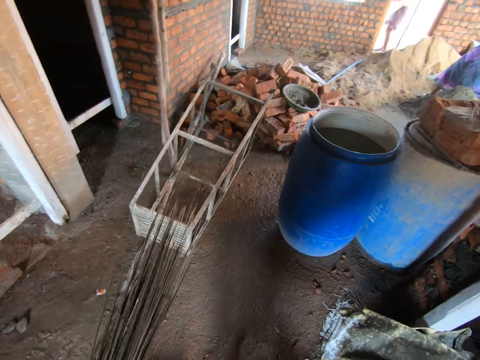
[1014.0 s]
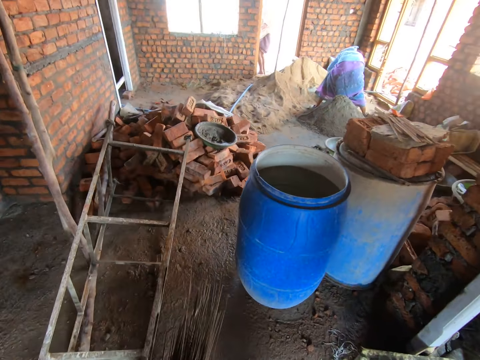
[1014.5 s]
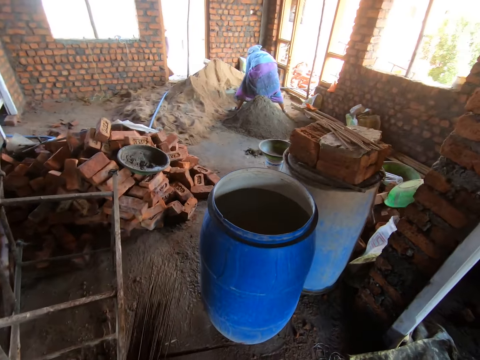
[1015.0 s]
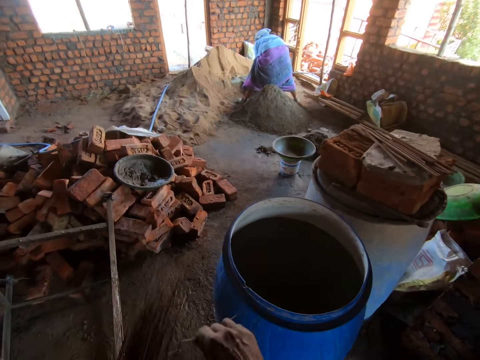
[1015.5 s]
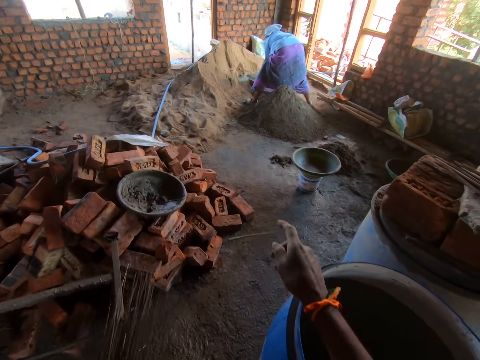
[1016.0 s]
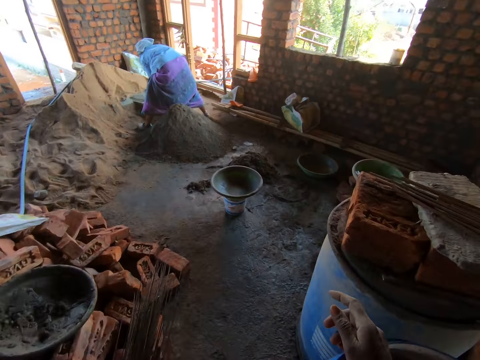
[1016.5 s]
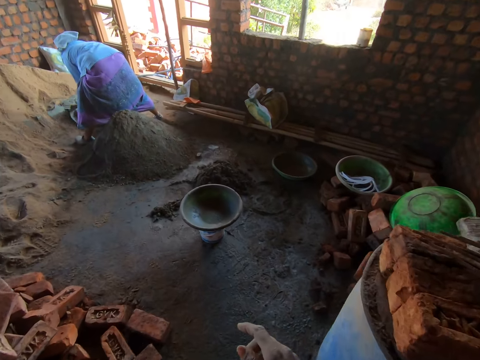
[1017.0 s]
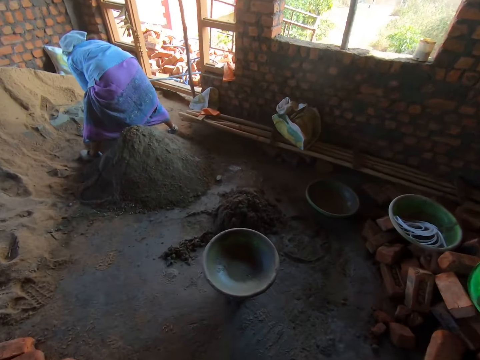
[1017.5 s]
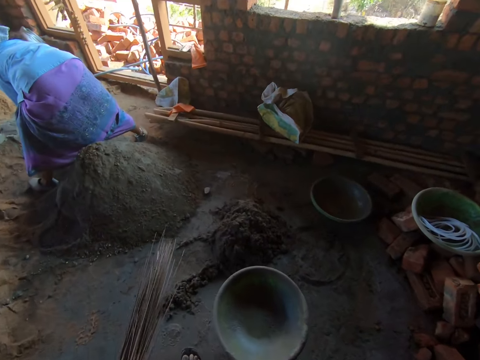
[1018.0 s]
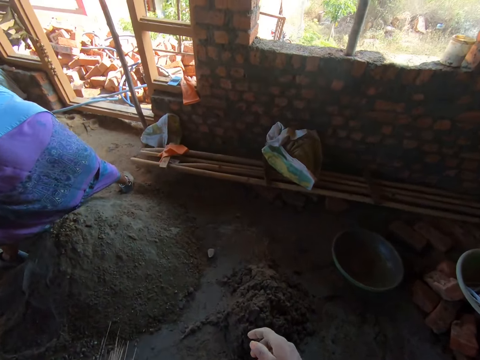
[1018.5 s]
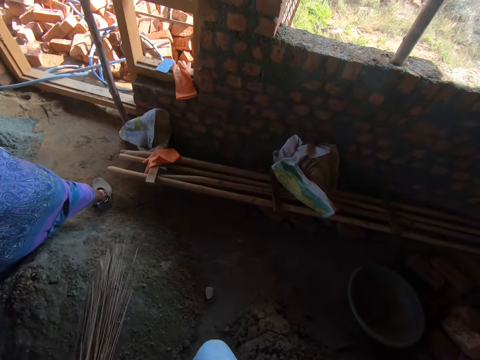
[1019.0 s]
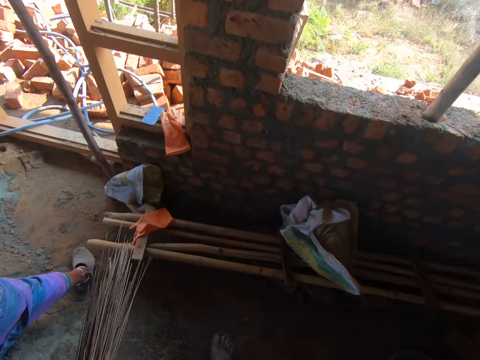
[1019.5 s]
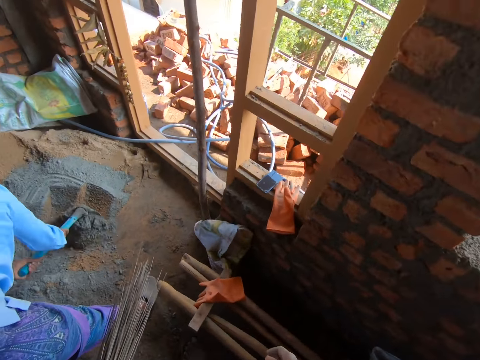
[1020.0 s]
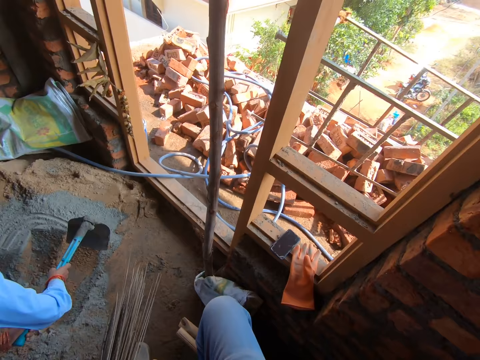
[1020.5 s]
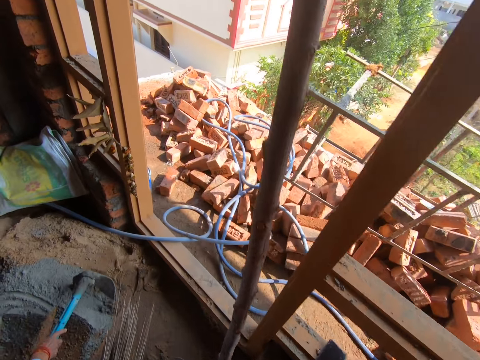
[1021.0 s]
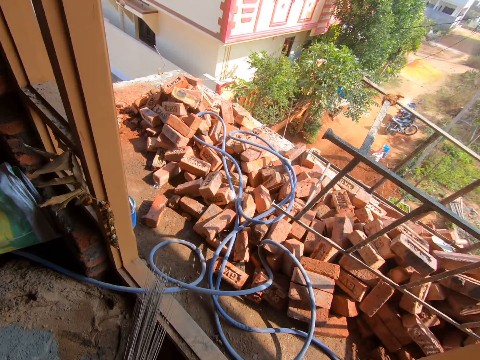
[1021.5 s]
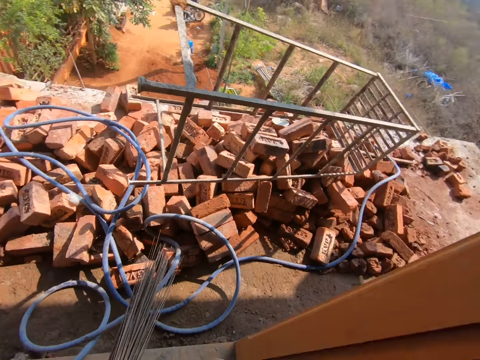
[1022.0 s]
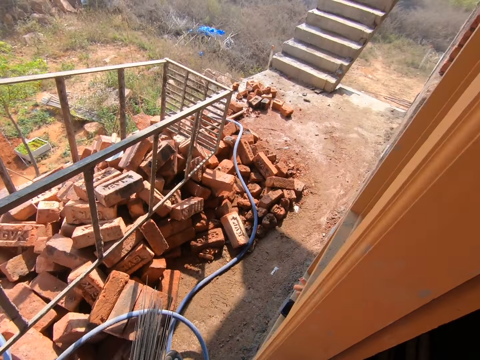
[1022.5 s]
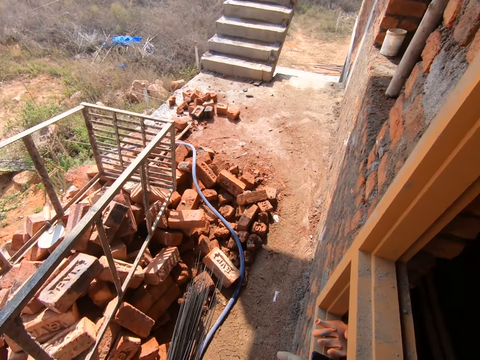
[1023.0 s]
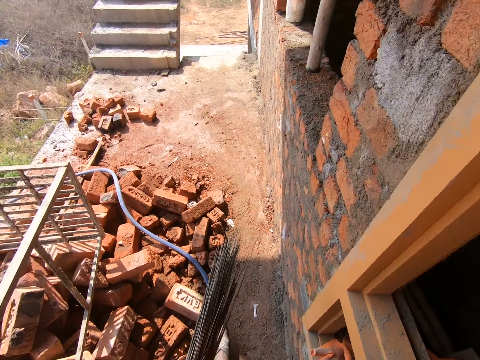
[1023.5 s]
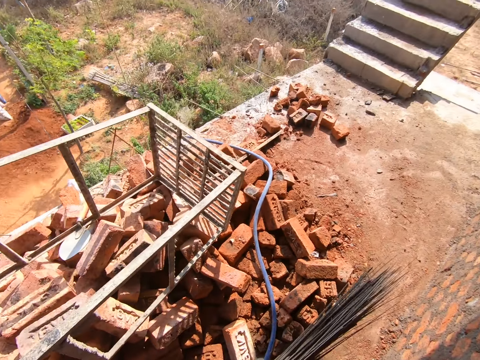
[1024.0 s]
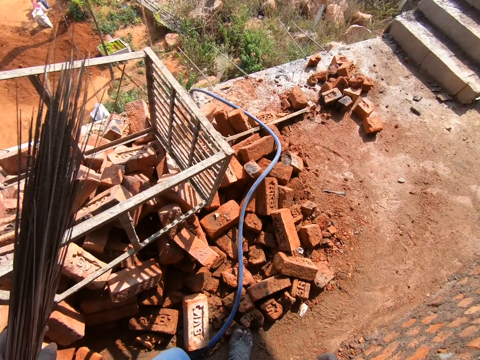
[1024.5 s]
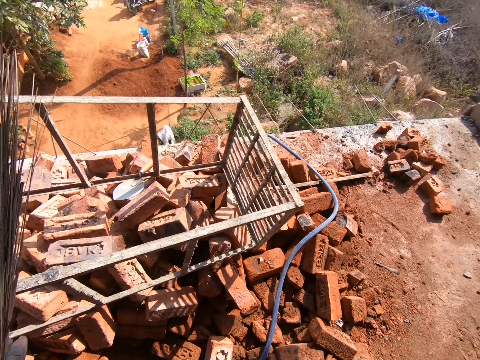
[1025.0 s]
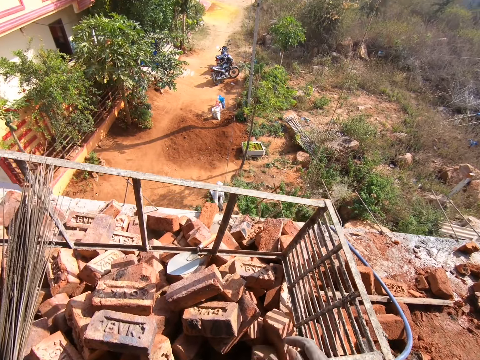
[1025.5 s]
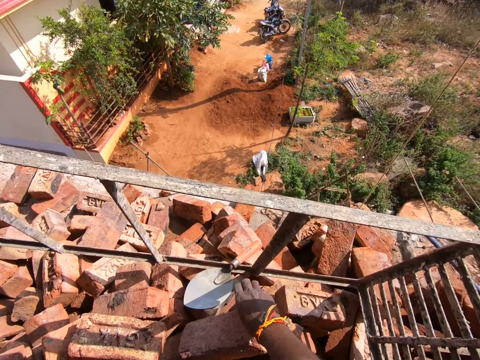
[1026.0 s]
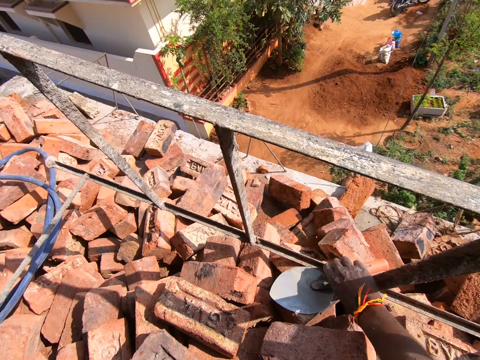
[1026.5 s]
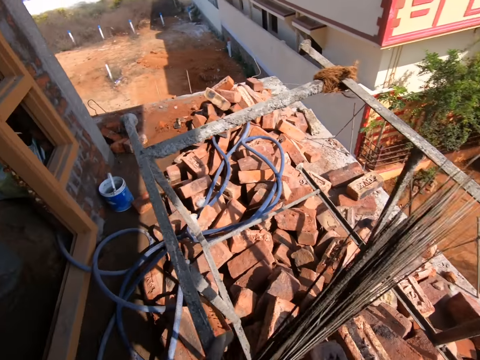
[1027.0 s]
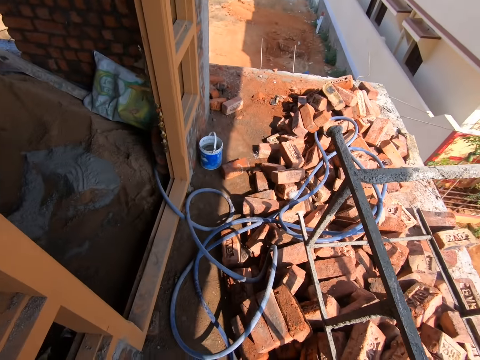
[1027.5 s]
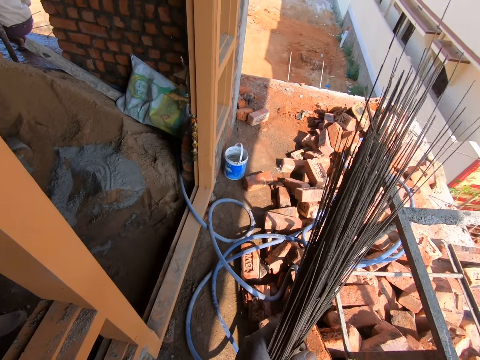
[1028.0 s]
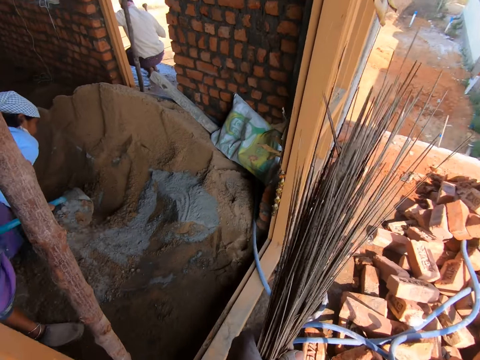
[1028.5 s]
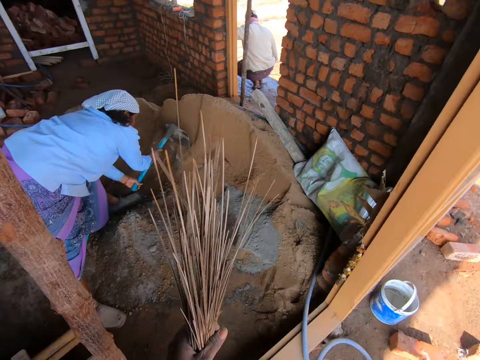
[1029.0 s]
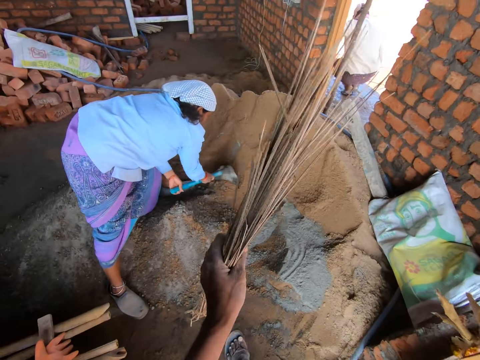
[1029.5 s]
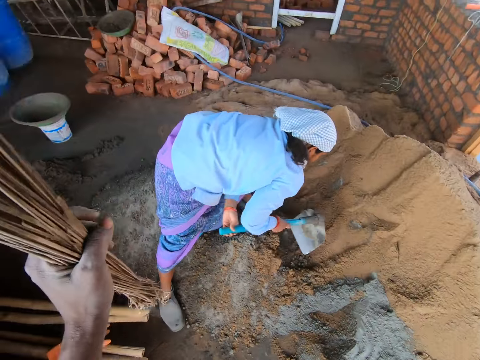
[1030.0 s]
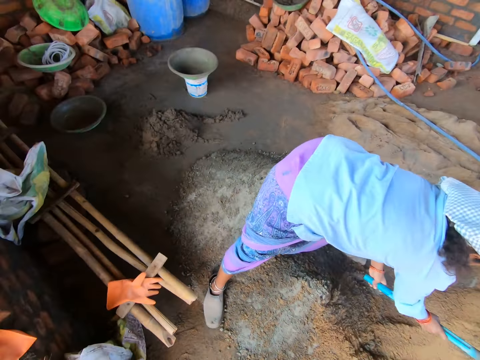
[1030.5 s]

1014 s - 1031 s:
The camera wearer holds the broom. They walk. They remove pieces of the broom and throw the pieces of the broom on the ground. They walk outside the room. They pick up a brick trowel from the bricks. They touch the trowel. They enter into the room.

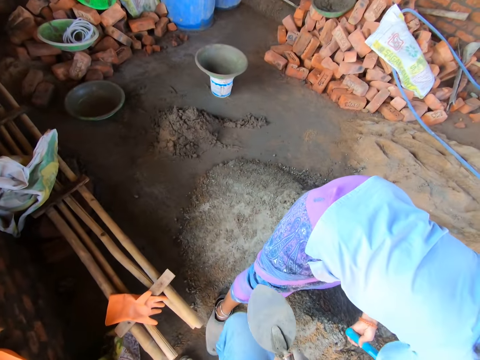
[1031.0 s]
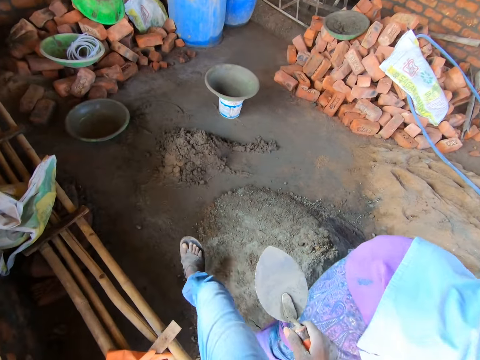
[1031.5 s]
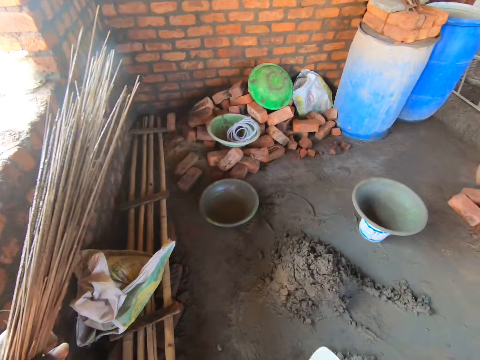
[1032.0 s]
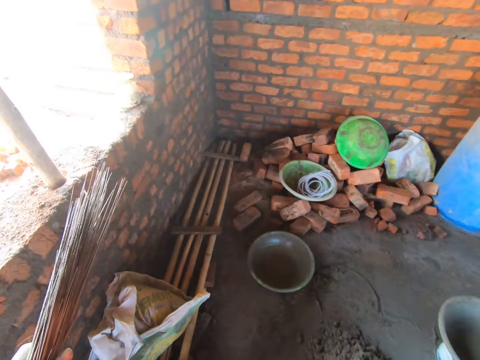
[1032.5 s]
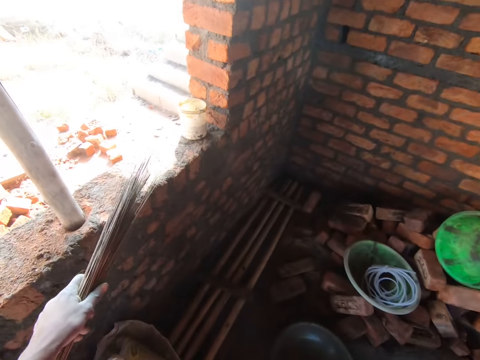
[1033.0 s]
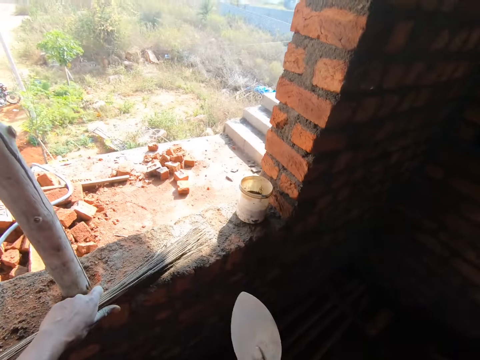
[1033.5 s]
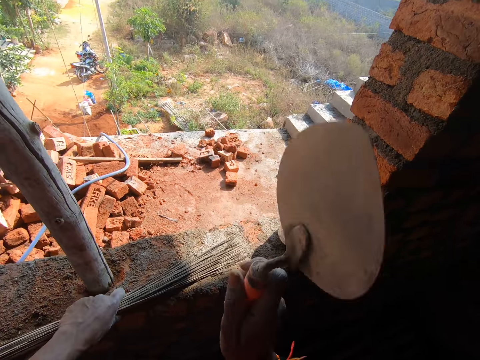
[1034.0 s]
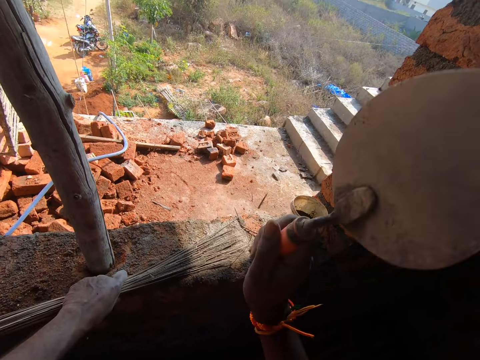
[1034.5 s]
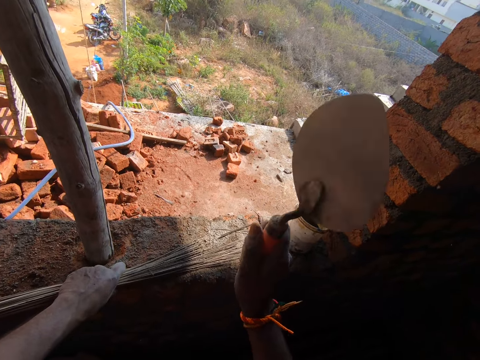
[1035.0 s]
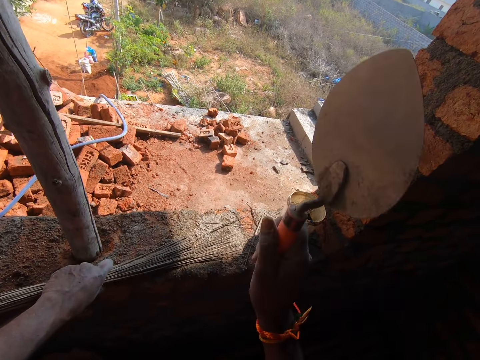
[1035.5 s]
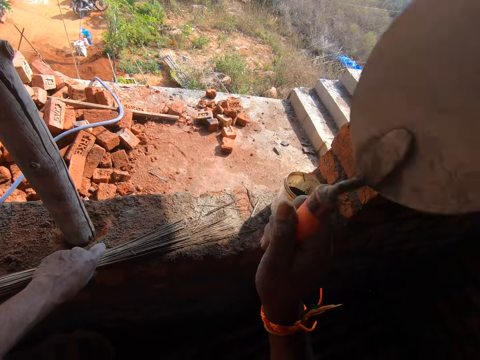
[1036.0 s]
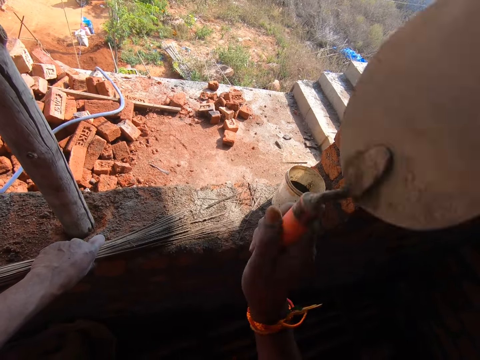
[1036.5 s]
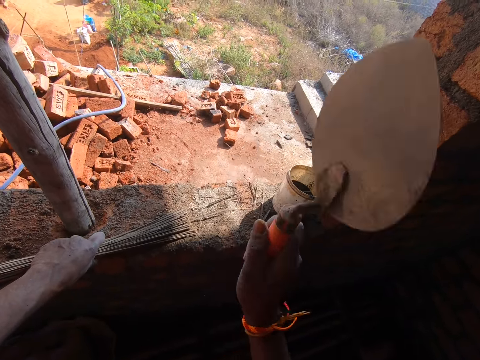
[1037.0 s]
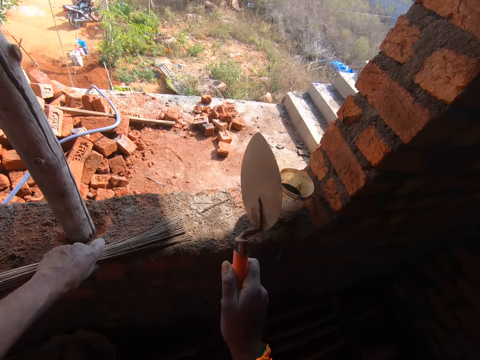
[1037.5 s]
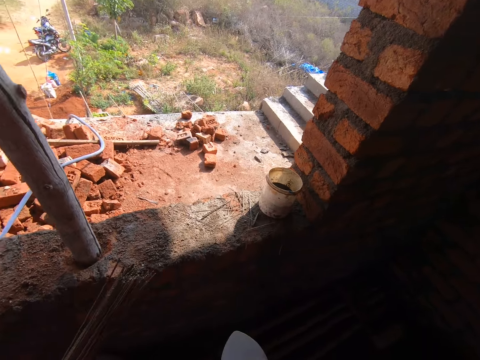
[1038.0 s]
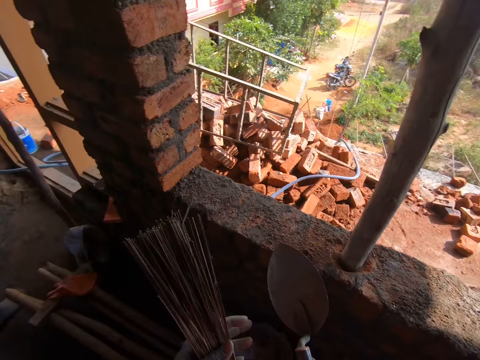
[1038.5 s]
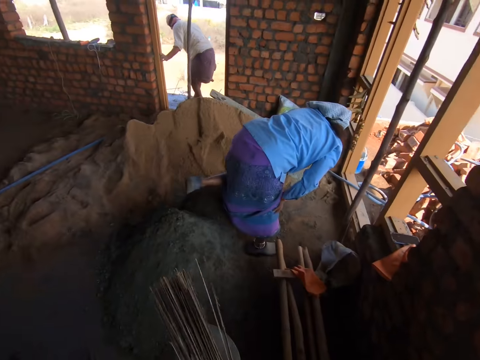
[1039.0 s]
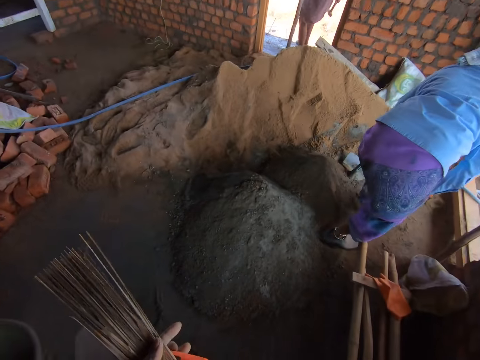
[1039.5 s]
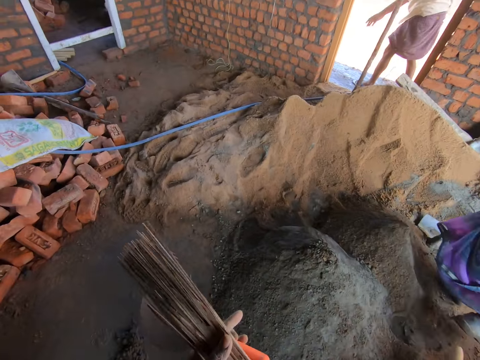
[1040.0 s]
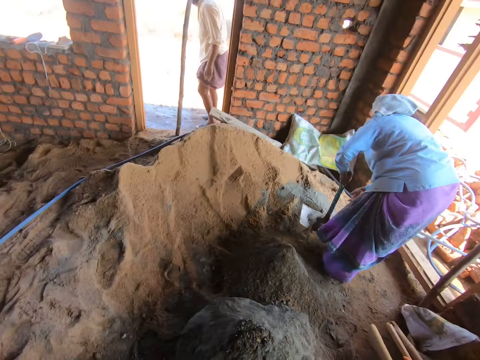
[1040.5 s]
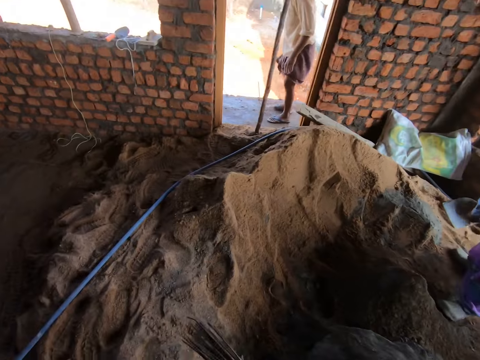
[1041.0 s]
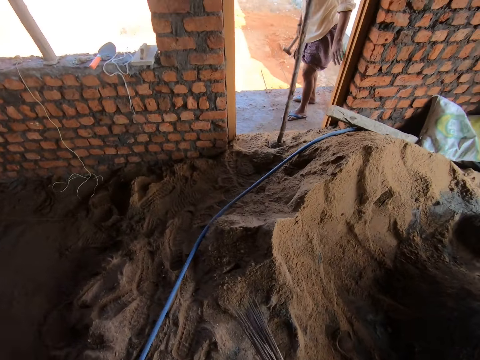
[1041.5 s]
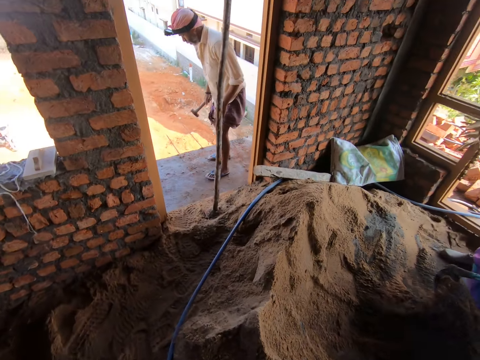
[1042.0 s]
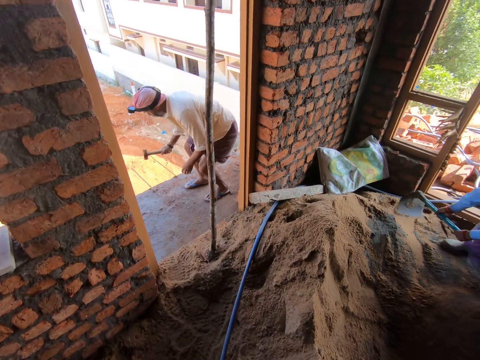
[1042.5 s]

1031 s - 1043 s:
The camera wearer walks. They hold the broom against the wall. They cut the broom with a brick trowel. They walk.
